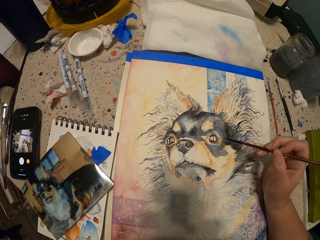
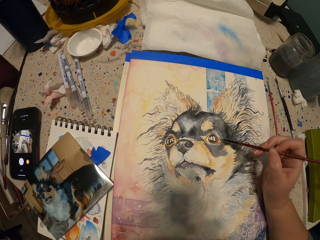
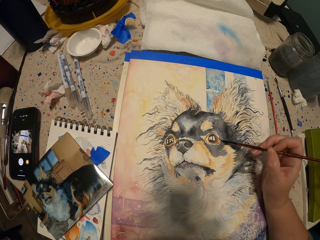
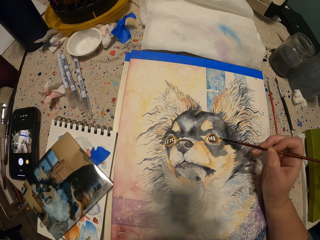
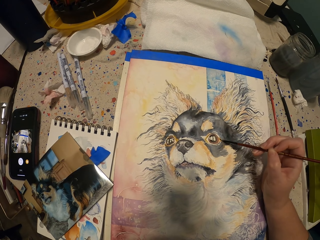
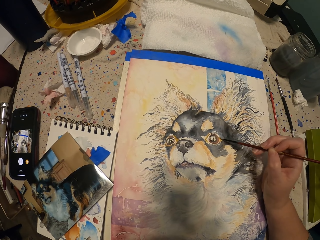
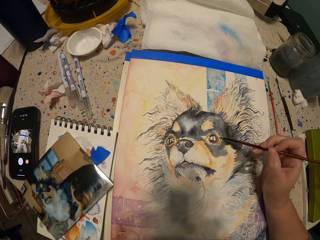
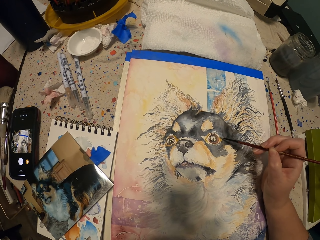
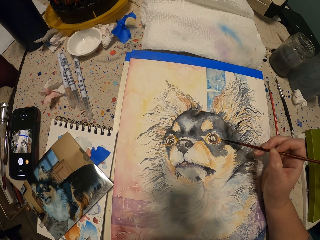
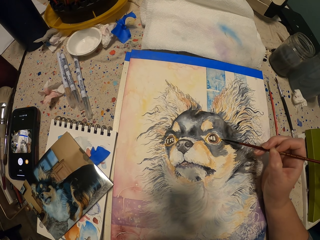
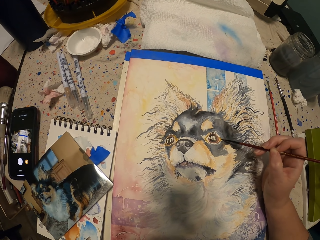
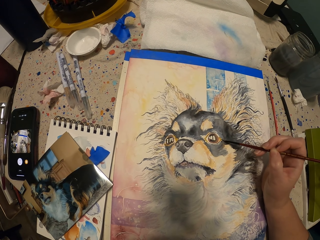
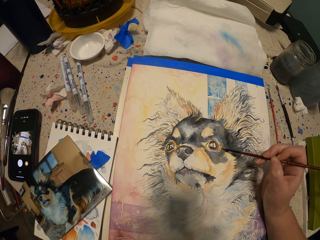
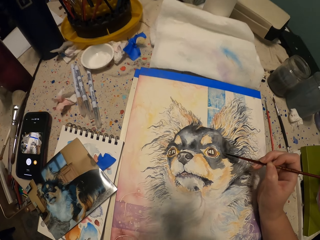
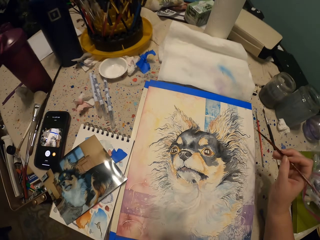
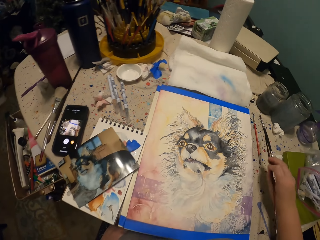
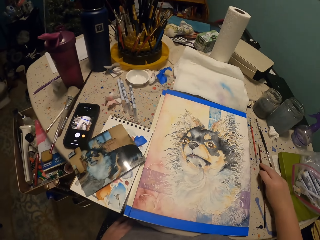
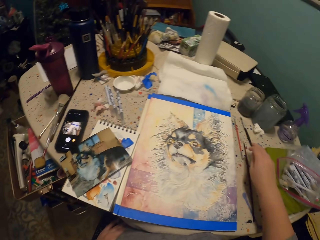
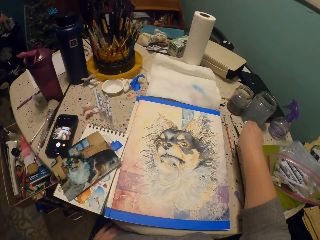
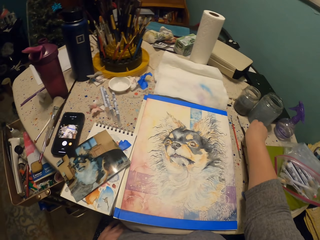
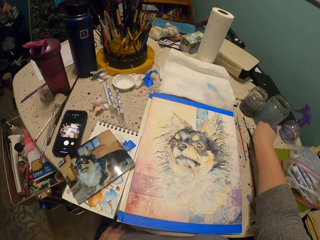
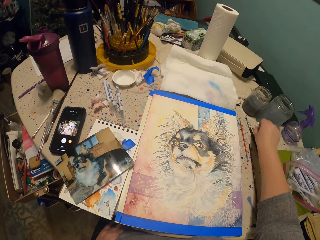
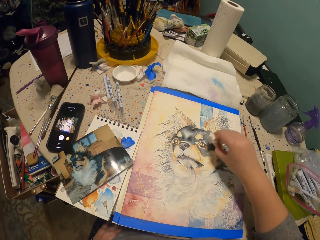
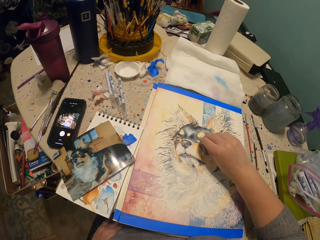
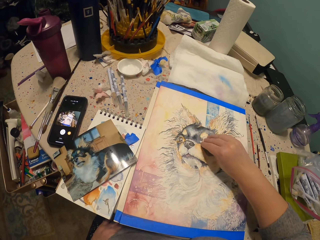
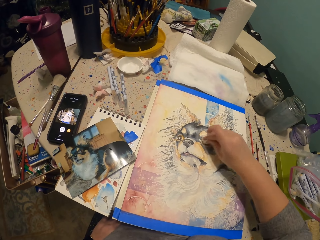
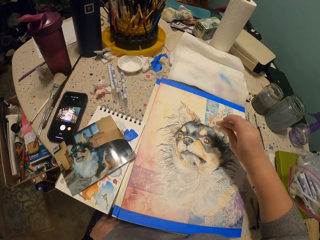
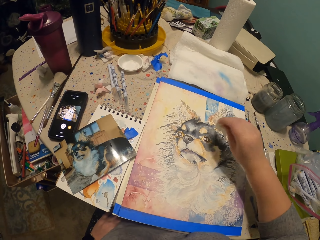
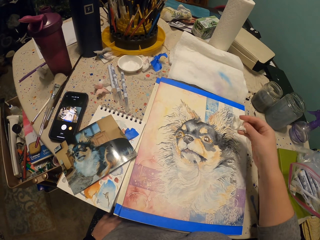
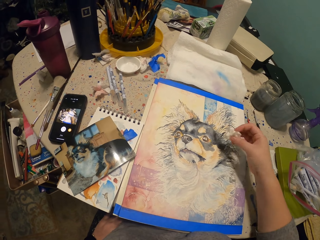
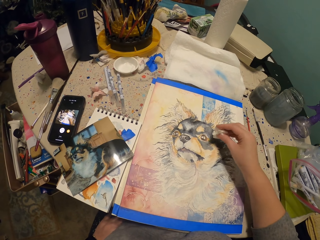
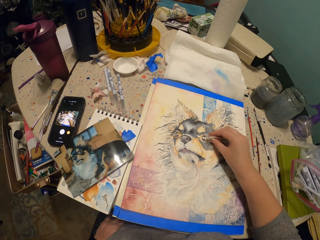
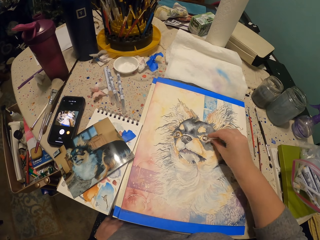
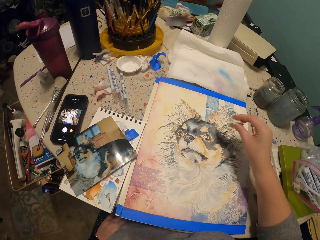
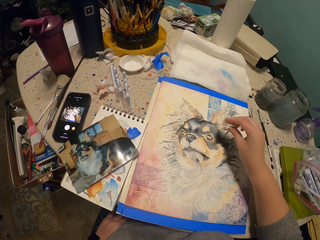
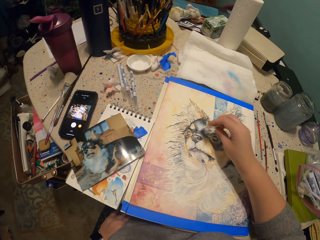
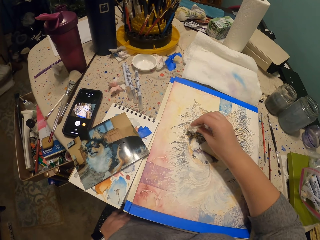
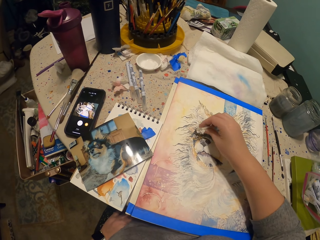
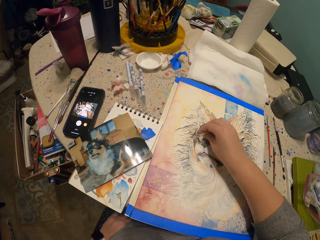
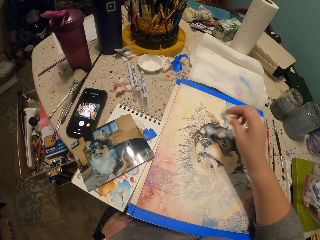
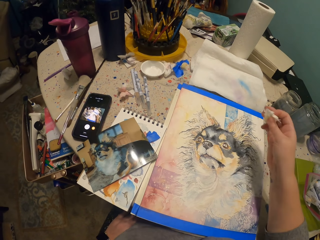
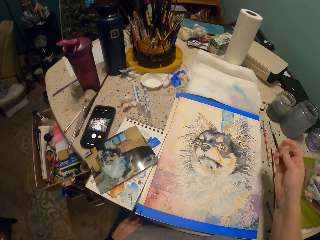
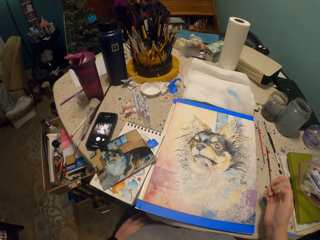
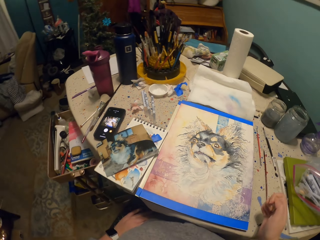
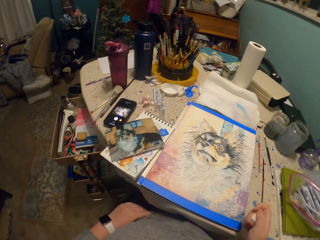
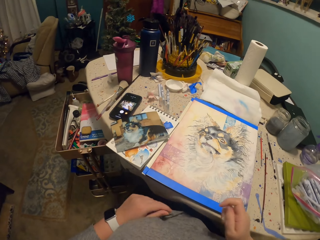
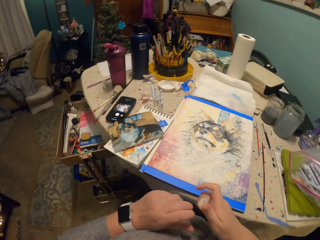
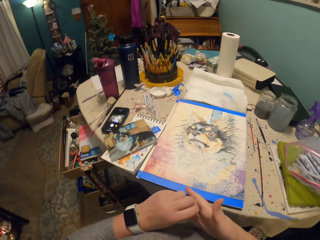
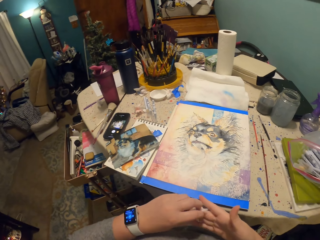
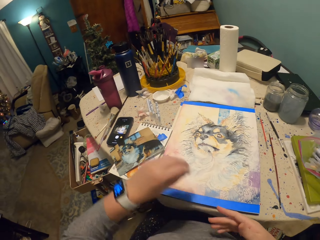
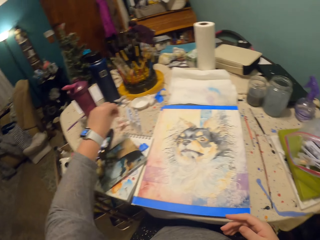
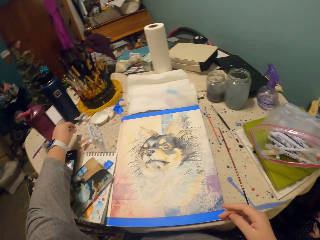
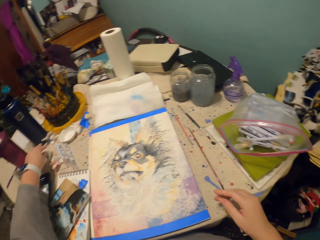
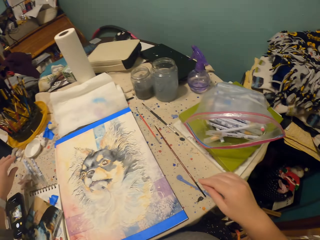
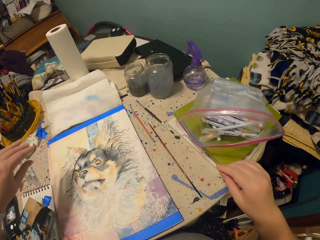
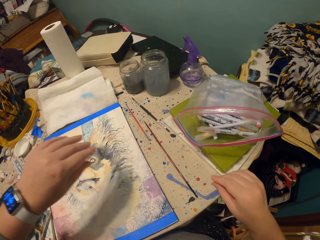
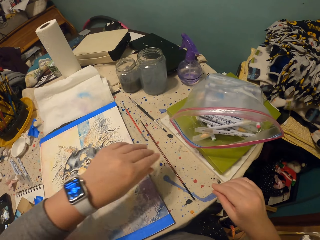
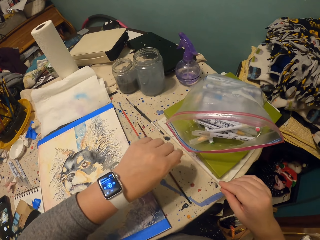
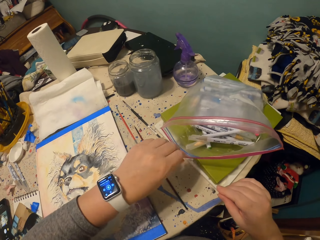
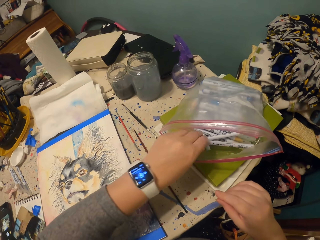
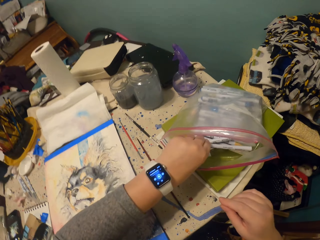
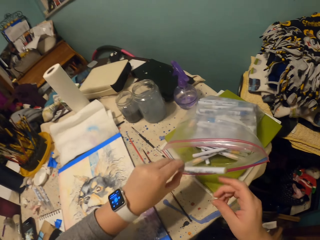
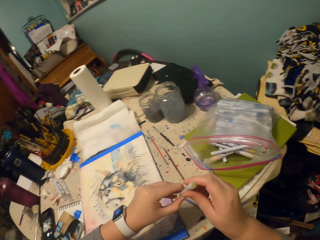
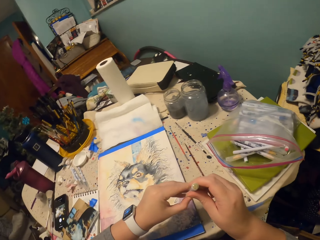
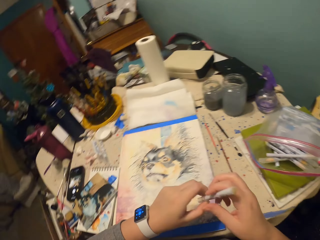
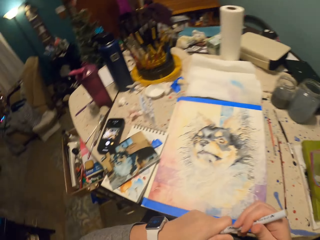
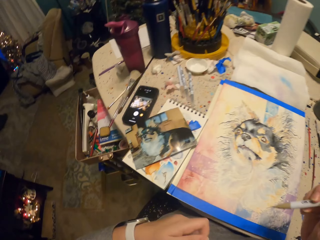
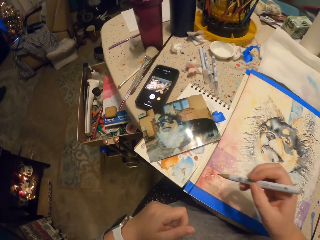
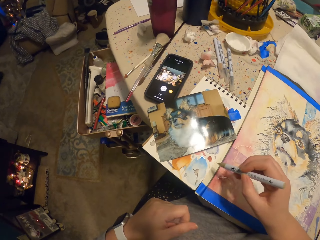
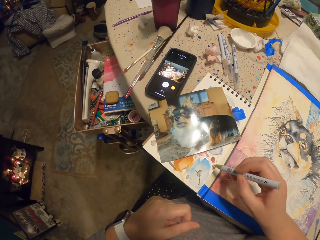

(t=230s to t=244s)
The camera wearer drops the paintbrush on the table. They pick a paper wipe on the table. They wipe the painting with the paper wipe. They tap on the painting. They shift the paper wipe to the left hand. They drop the paper wipe on the table. They pick a painting pen from a pack. They open the pen lid.

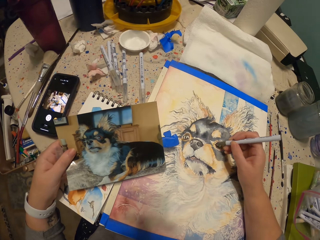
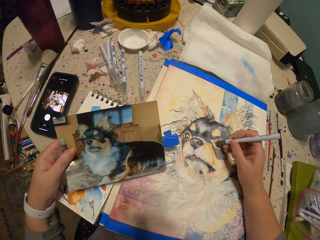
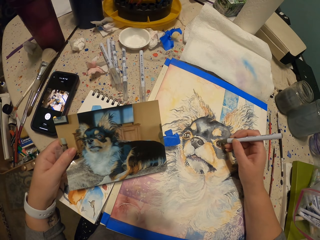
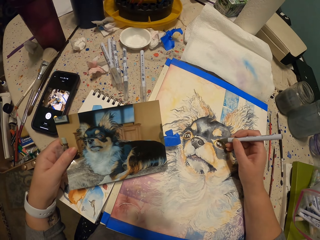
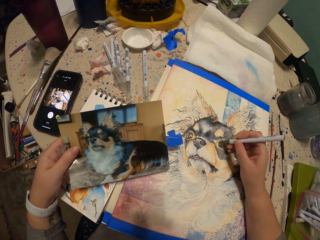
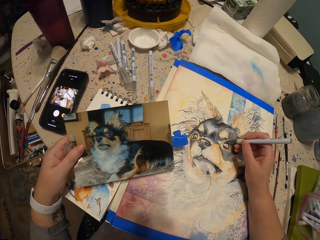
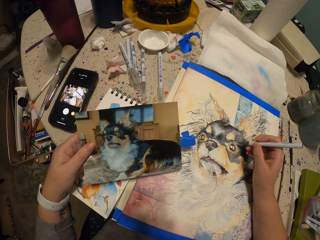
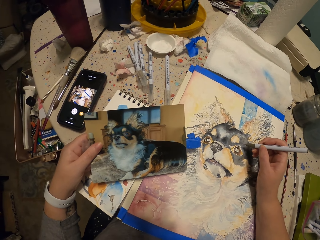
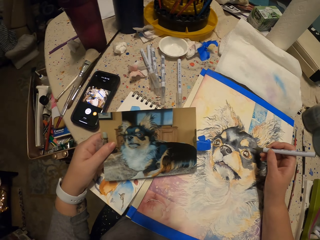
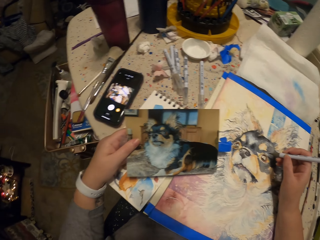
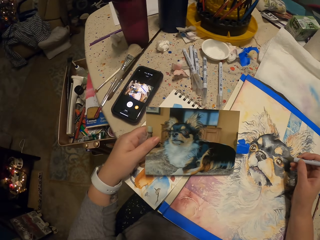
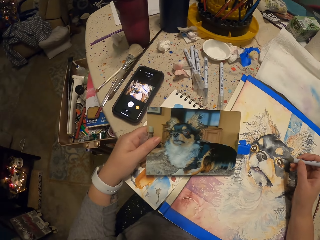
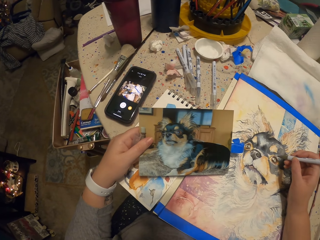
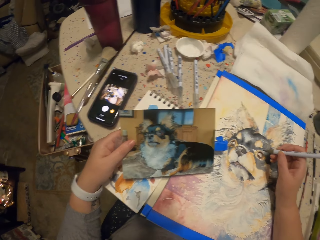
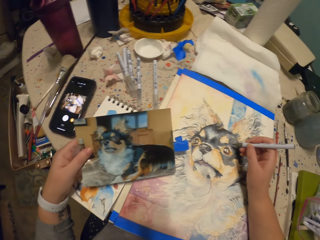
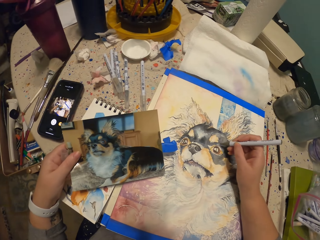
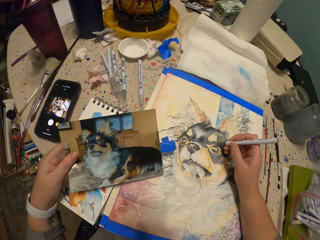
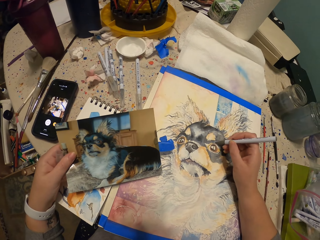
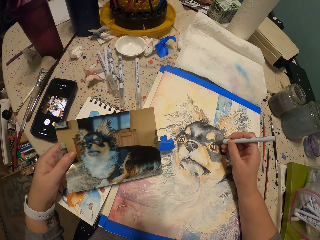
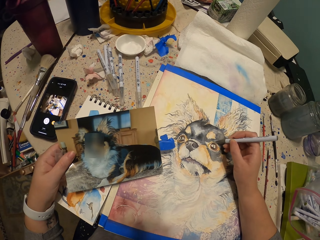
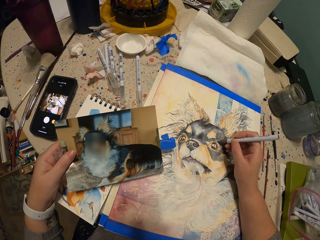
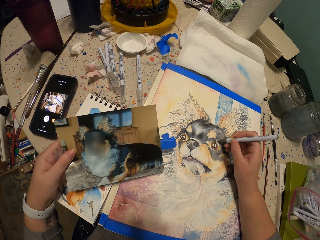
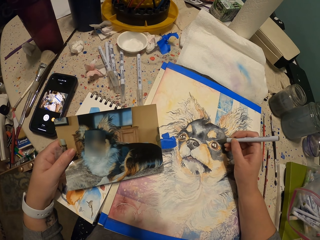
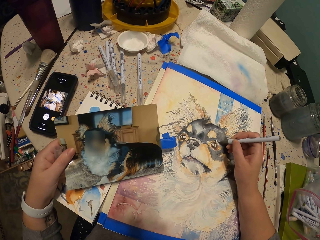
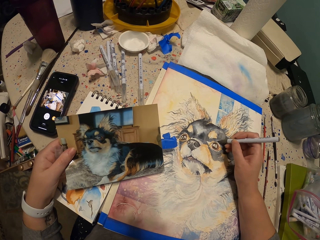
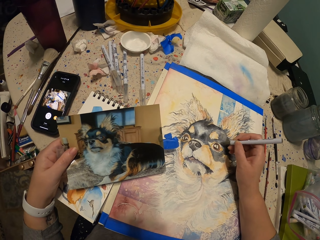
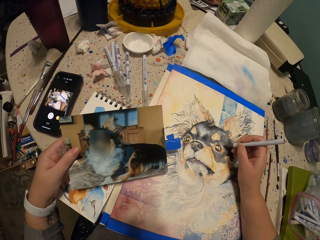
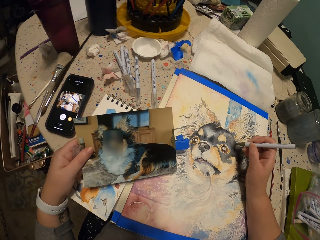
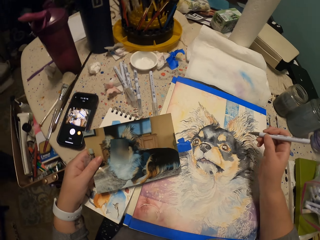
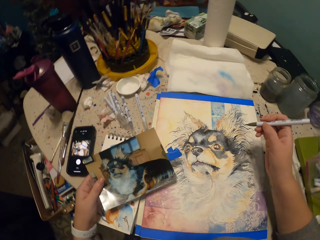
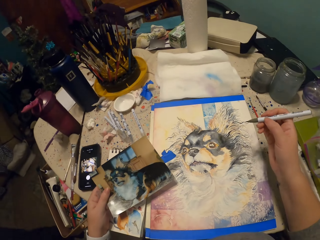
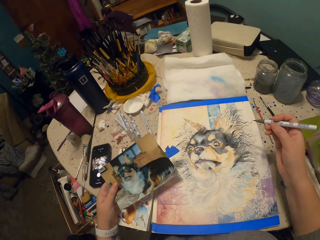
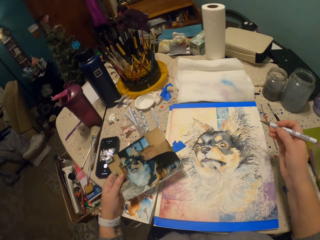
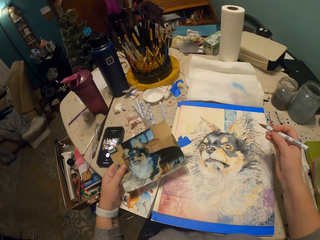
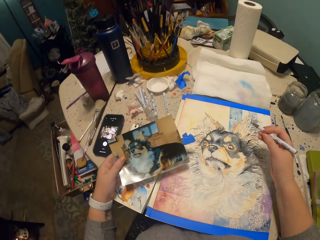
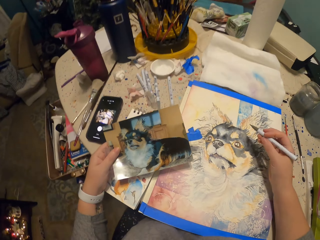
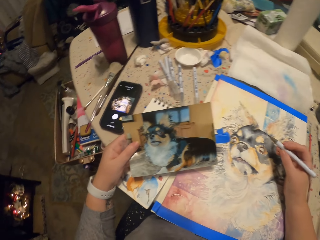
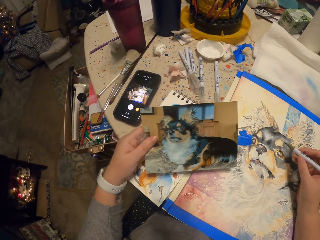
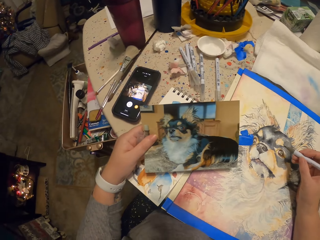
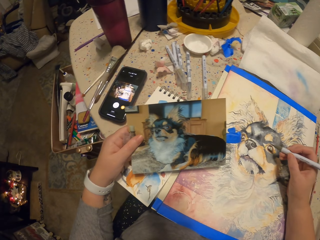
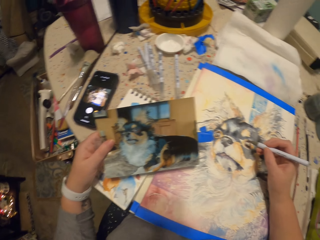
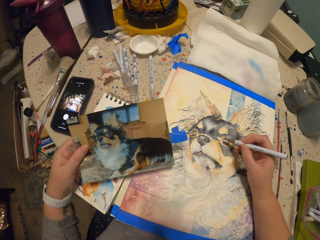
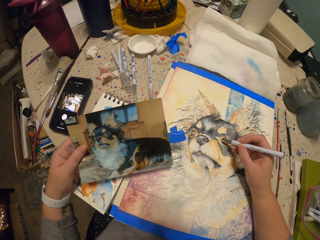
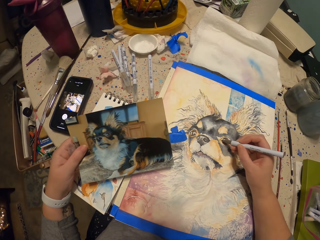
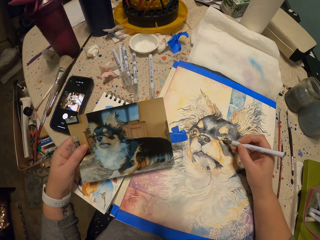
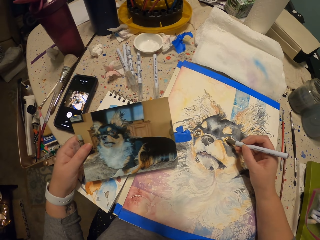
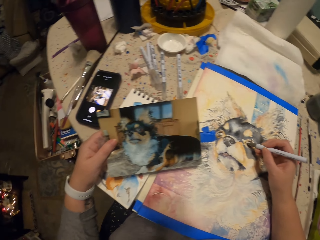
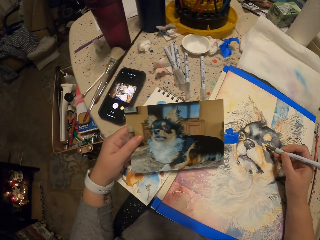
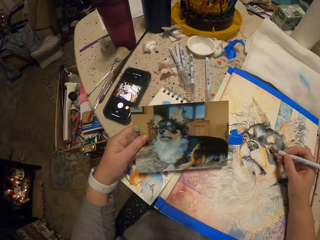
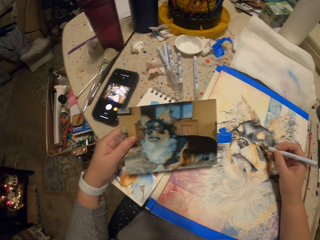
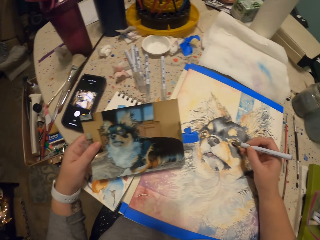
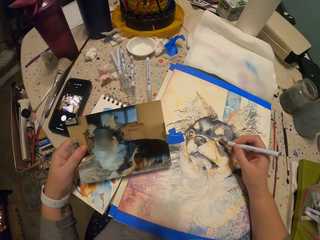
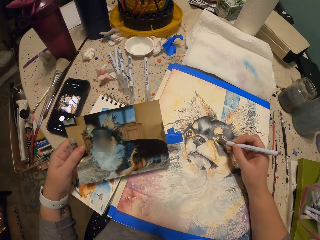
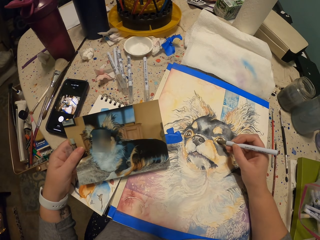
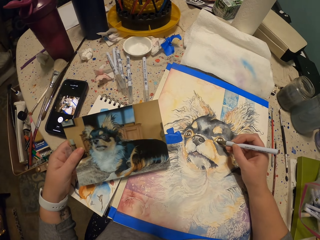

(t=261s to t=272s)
The camera wearer looks around. They raise a hand. They draw on the painting.
